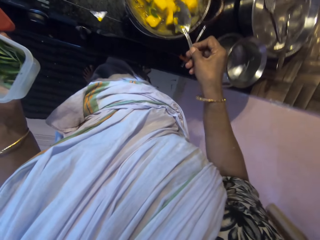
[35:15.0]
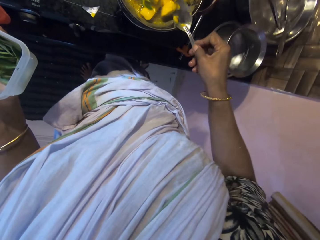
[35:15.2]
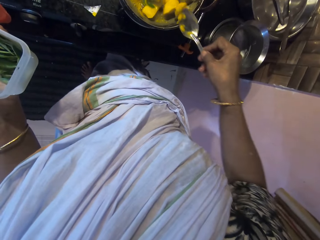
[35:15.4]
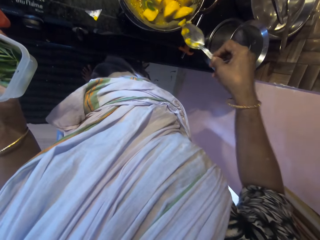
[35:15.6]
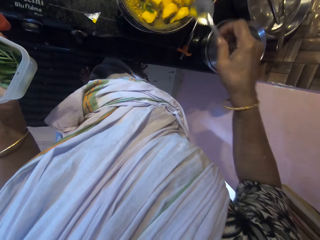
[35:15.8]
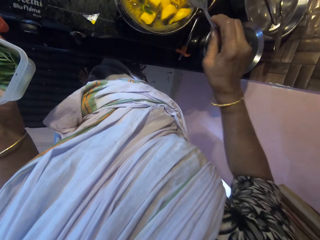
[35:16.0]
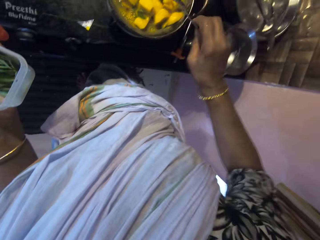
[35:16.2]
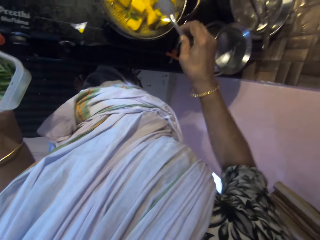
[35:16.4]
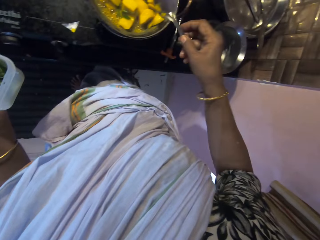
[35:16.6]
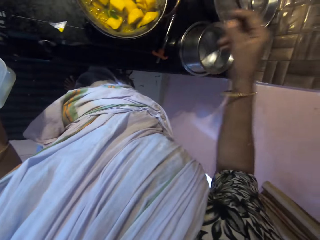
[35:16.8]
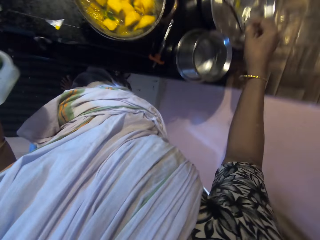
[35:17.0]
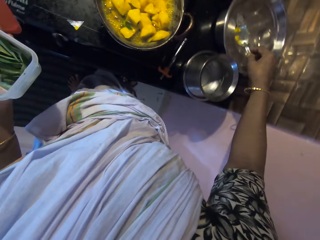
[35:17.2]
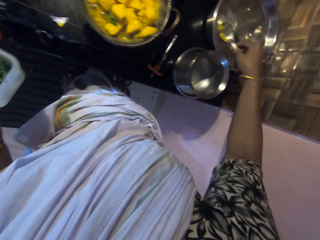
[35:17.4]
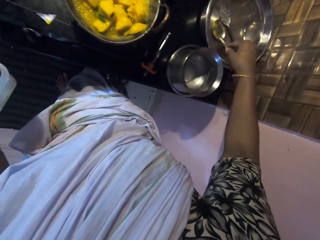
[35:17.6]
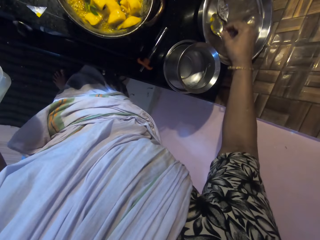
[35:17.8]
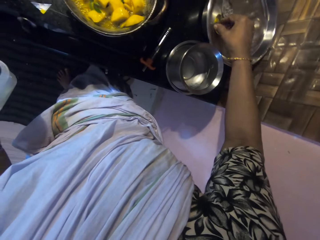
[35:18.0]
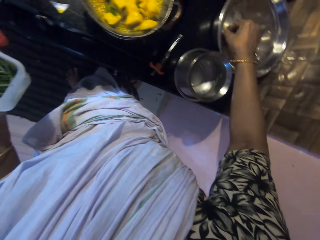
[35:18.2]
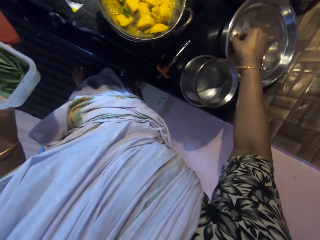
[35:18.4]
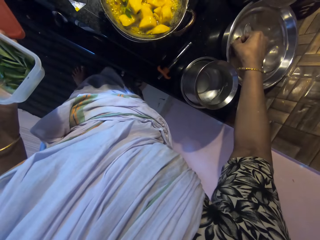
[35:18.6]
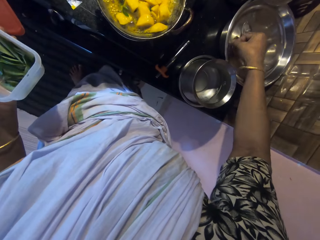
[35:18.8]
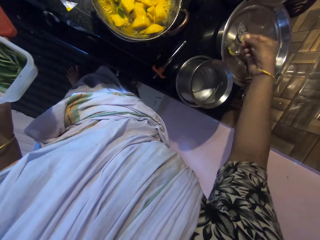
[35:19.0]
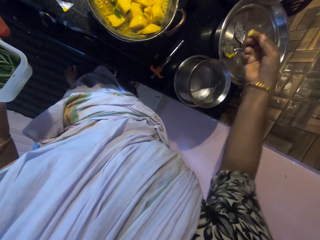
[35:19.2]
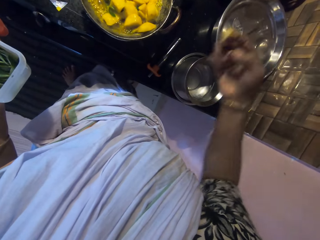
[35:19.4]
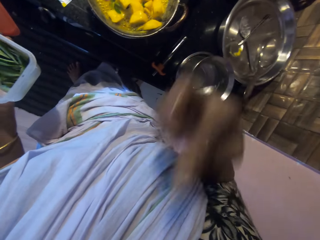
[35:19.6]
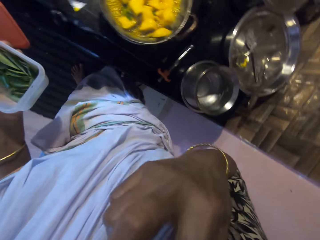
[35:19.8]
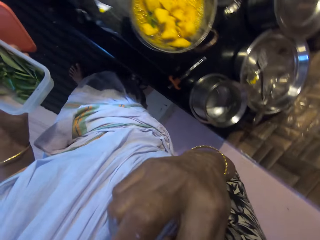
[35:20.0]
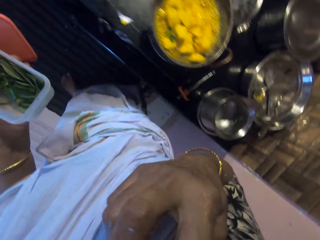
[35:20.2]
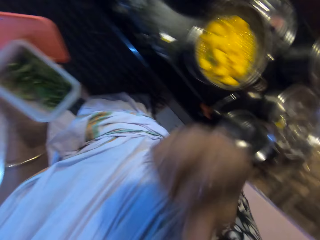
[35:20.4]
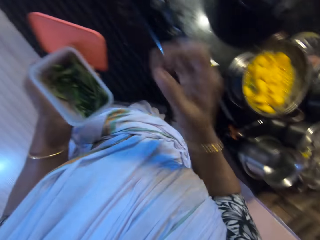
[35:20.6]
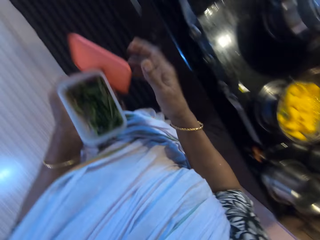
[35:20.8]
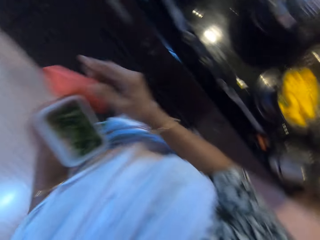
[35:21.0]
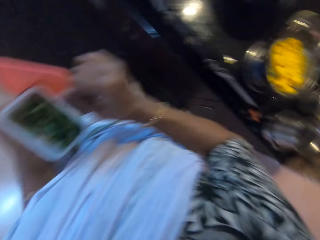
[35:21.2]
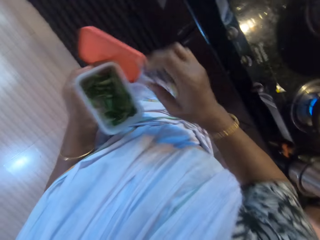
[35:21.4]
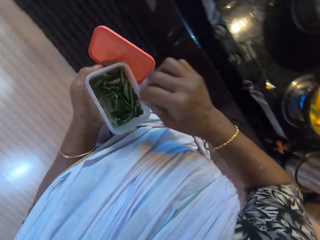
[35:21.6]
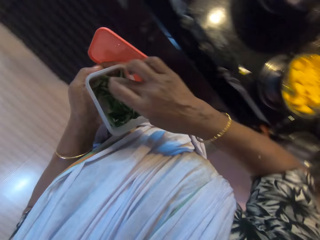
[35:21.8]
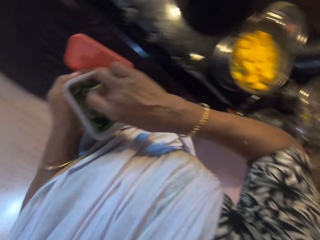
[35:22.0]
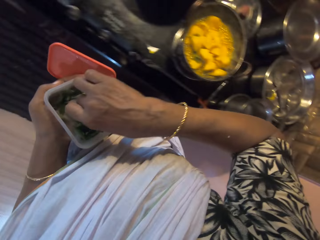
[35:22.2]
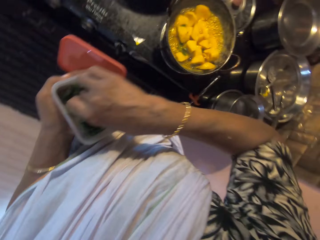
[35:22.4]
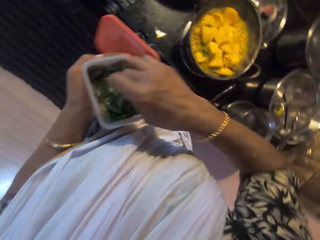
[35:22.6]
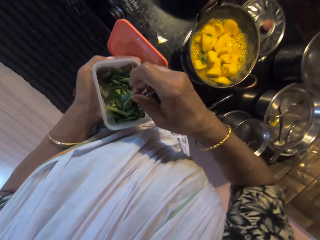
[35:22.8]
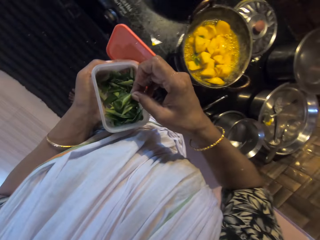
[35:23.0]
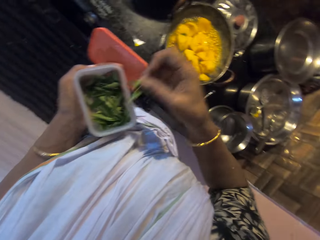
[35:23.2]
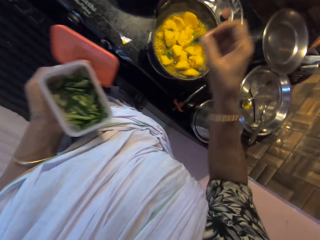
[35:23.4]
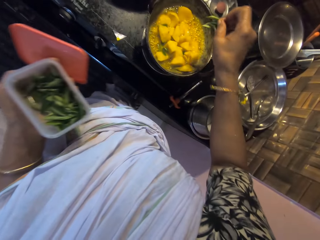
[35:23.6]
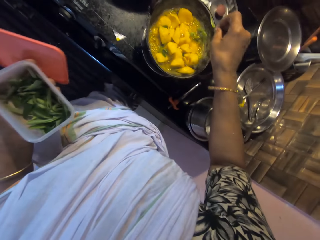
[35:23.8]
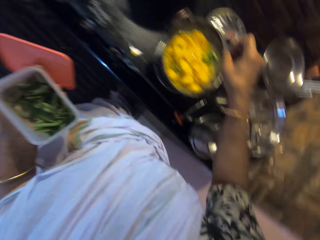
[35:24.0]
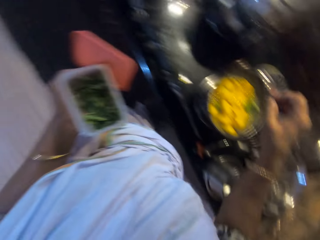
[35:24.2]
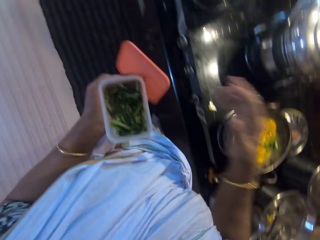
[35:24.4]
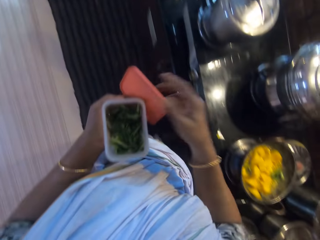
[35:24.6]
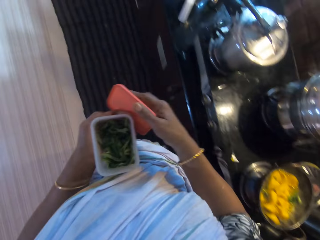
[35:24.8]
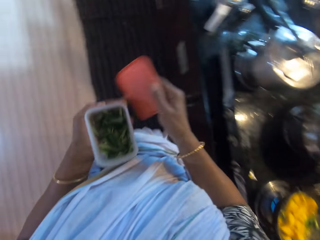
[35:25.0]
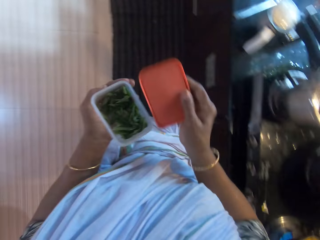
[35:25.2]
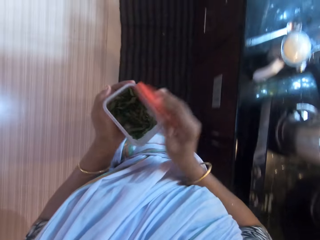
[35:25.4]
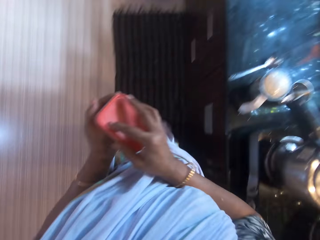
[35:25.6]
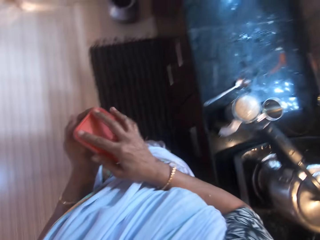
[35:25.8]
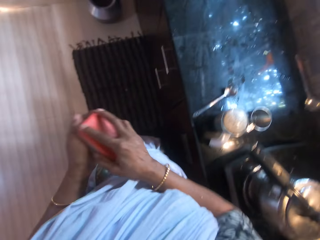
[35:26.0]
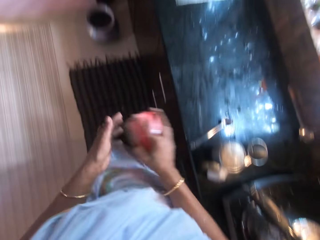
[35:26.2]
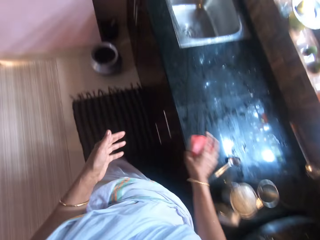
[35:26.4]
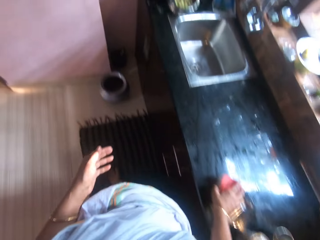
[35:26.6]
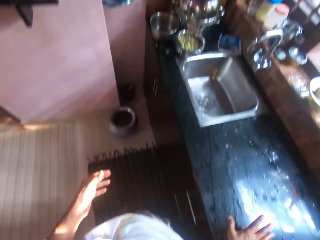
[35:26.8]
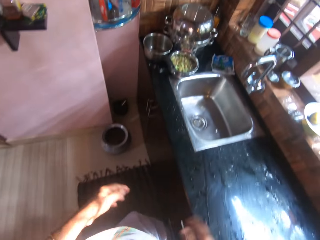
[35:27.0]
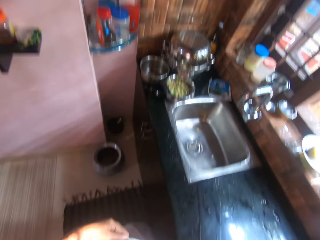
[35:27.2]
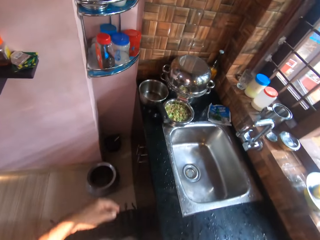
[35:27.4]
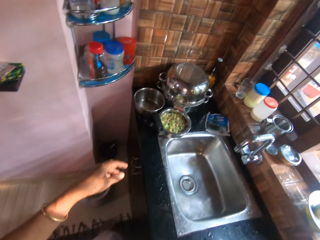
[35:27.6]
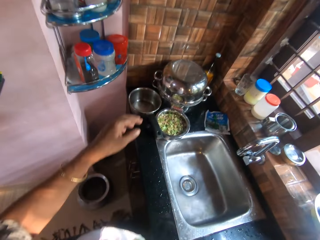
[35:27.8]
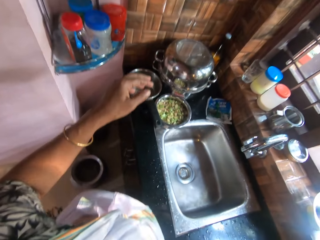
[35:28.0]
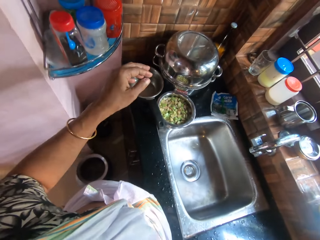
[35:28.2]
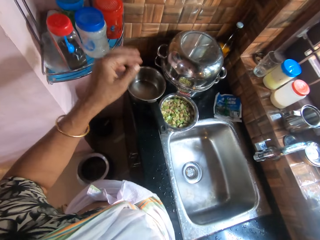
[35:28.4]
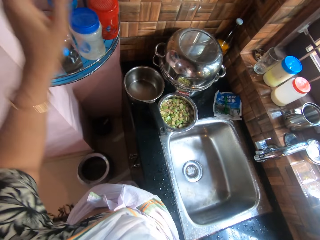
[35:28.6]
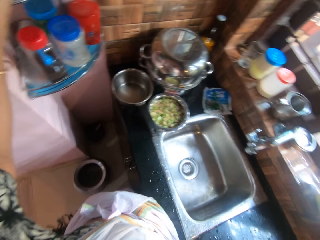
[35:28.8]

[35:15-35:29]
The camera wearer drops the spoon on the tray on the kitchen counter with her right hand. She picks up some potatoes from the spoon on the tray on the kitchen counter with her right hand. She eats the potatoes in her right hand. She picks up some leaves from the container with her right hand. She drops the leaves into the pot on the cooker with her right hand. She passes the lid from her left hand to her right hand. She moves. She places the lid in her right hand on the container in her left hand. She drops the container on the kitchen counter with her right hand. She interacts with a person.

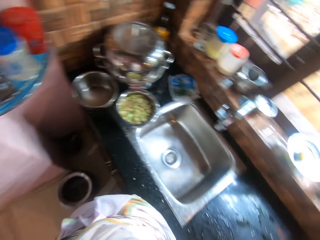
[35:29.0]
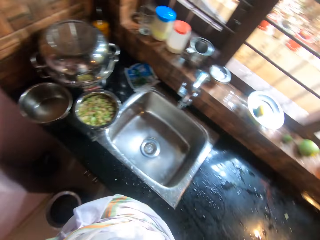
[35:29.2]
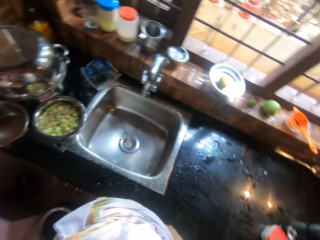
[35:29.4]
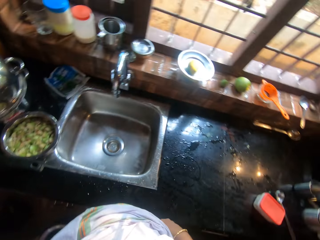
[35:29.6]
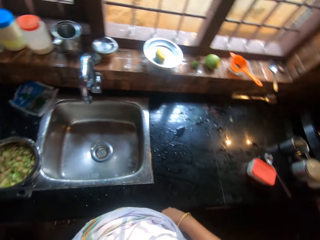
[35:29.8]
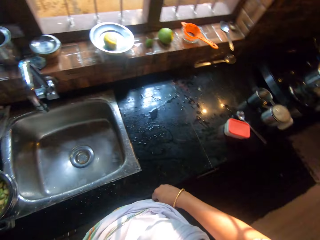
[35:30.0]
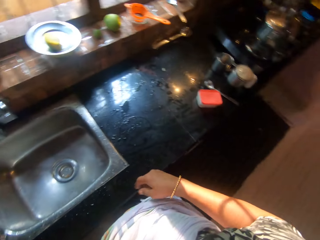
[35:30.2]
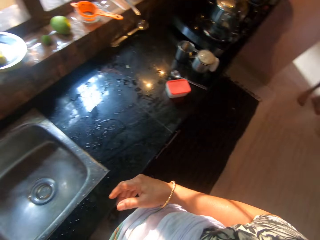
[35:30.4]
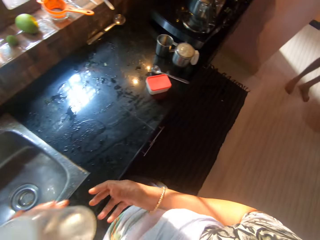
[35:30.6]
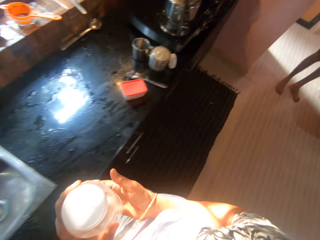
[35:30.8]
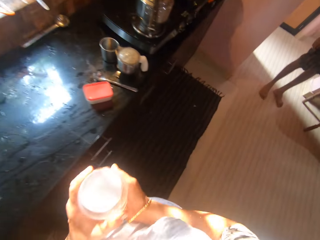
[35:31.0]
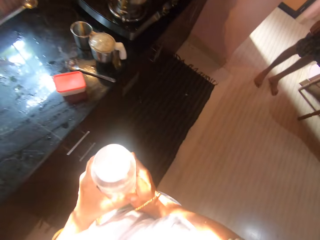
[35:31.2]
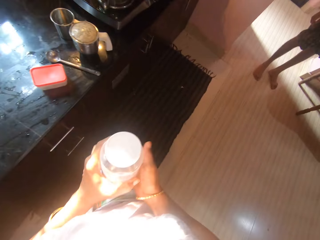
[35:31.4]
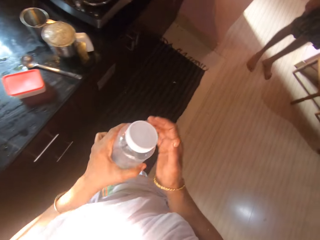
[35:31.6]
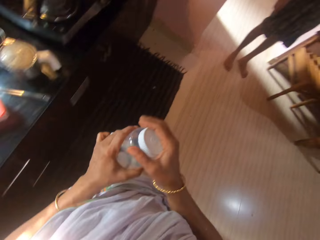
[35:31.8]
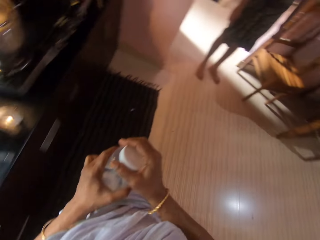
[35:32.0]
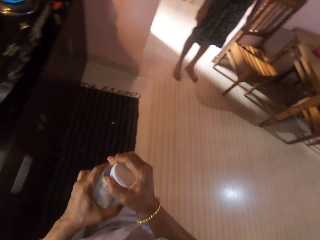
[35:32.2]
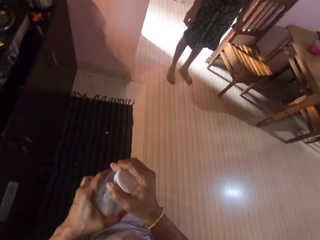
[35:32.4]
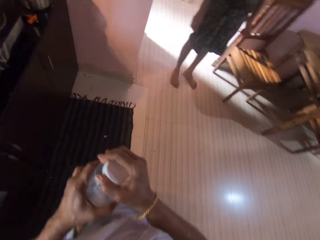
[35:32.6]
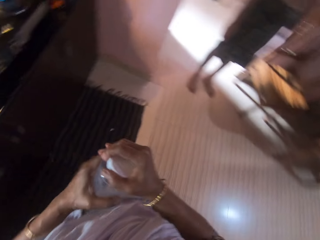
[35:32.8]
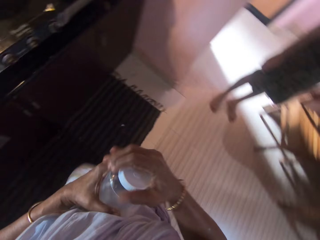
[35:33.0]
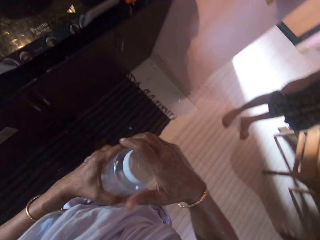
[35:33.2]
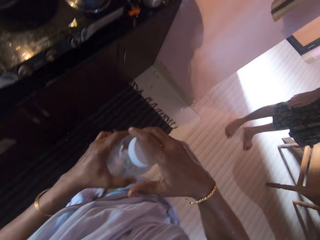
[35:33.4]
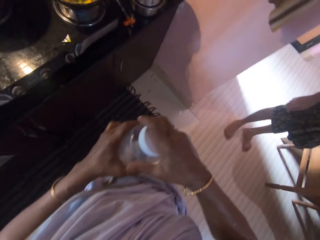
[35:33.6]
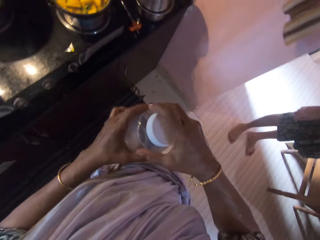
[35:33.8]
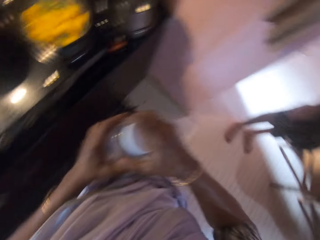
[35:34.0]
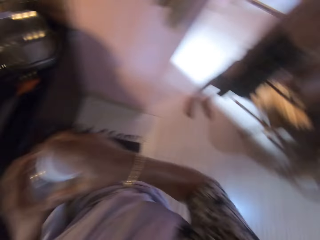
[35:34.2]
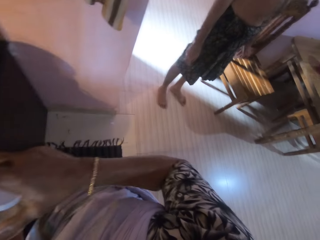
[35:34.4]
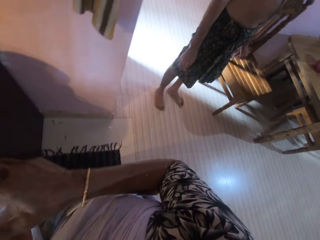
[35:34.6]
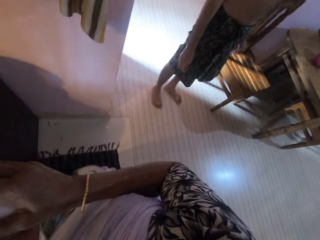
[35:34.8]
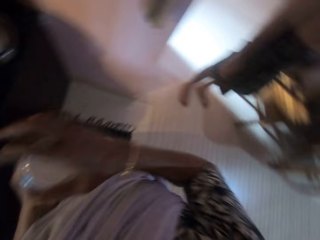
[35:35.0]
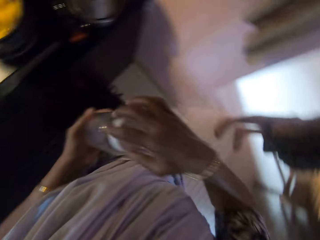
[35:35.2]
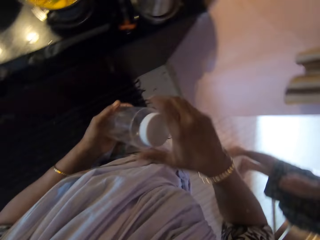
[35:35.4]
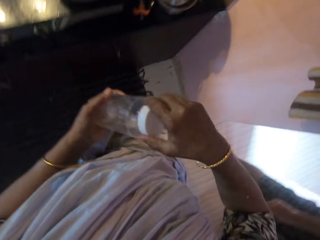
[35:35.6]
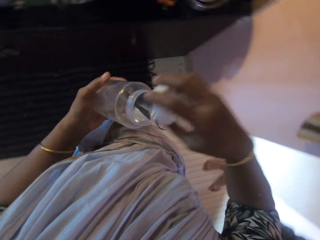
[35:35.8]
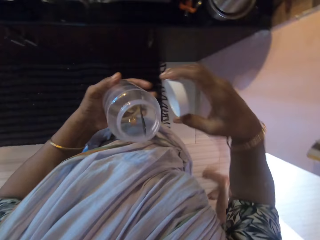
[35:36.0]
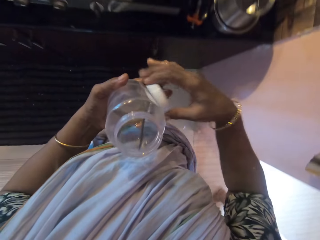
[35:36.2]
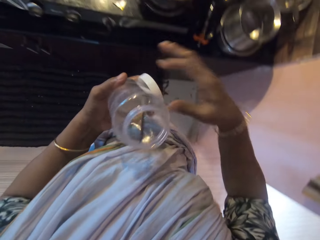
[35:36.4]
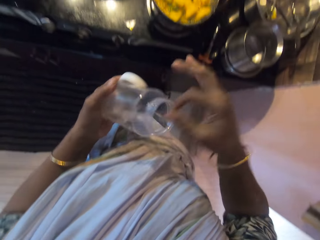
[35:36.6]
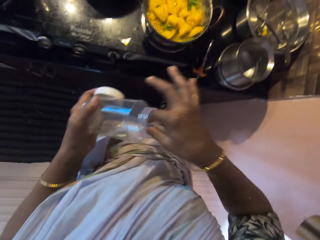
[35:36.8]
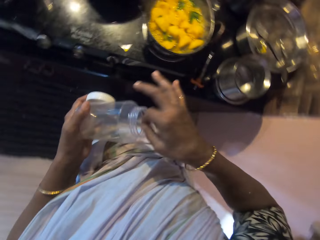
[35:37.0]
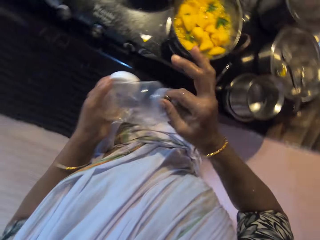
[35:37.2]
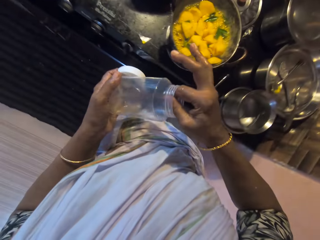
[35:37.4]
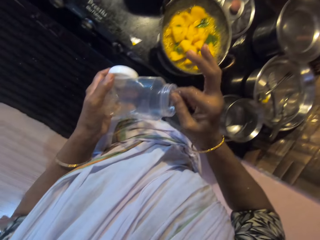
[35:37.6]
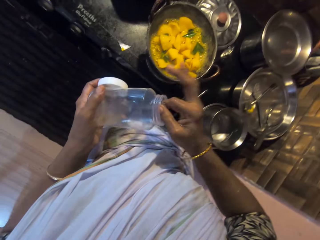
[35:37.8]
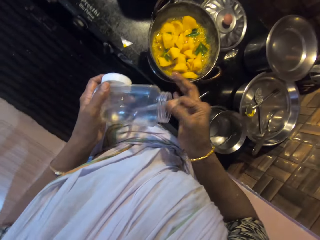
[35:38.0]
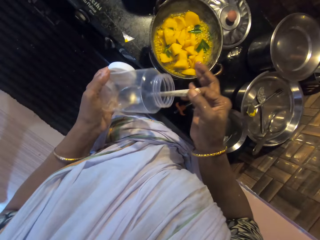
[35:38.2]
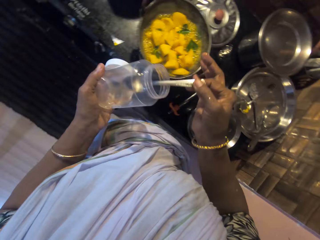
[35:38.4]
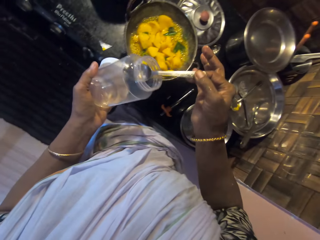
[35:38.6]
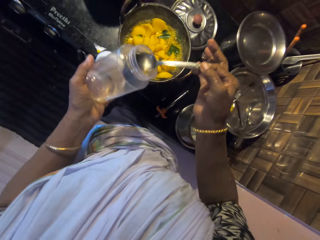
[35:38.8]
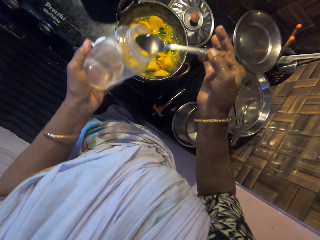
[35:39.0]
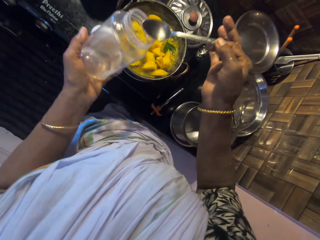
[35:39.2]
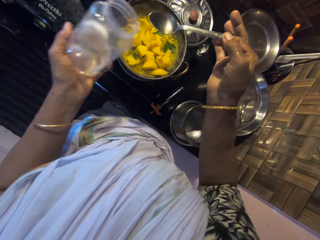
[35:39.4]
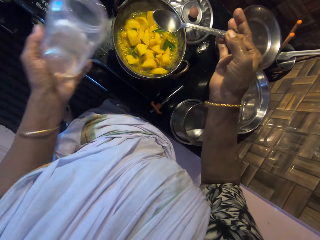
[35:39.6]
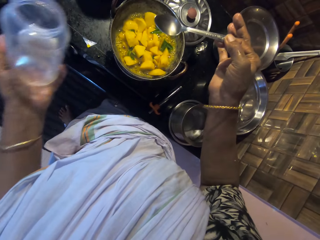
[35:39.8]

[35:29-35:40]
The camera wearer turns around. She holds a bottle or jar. She interacts with a person. She removes a lid from the jar in her left hand with her right hand. She moves. She turns around. She passes the lid from her right hand to her left hand. She picks up a spoon from the jar in her left hand with her right hand. She scoops some liquid from the jar in her left hand with the spoon in her right hand.
